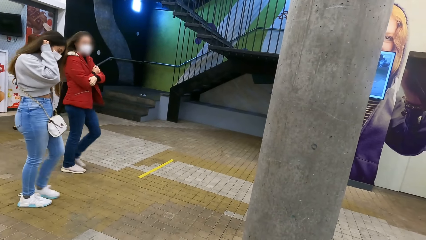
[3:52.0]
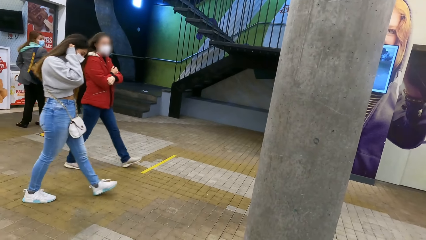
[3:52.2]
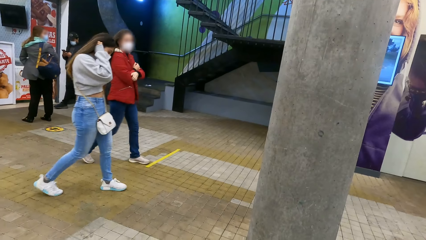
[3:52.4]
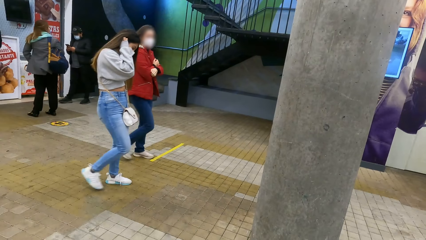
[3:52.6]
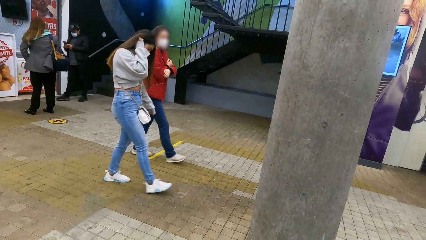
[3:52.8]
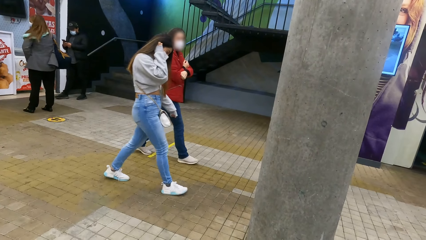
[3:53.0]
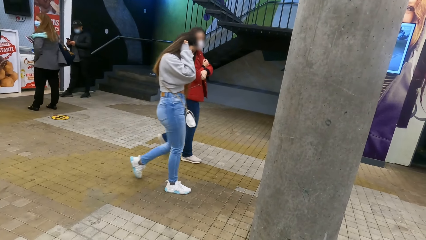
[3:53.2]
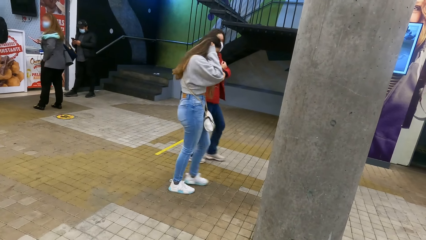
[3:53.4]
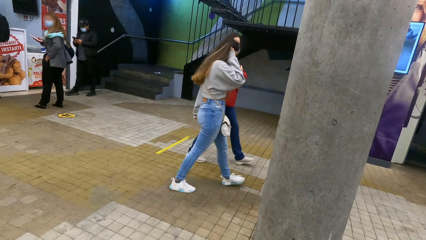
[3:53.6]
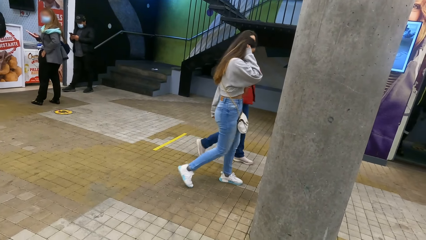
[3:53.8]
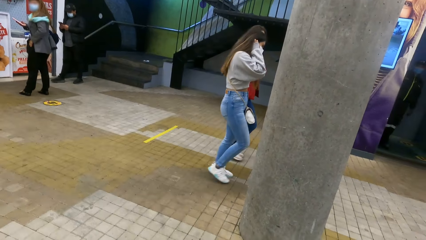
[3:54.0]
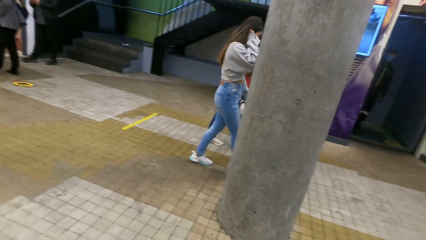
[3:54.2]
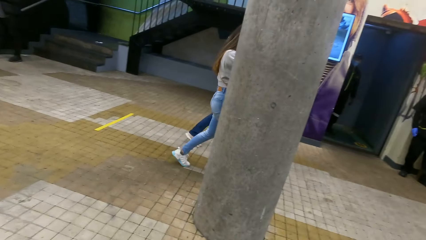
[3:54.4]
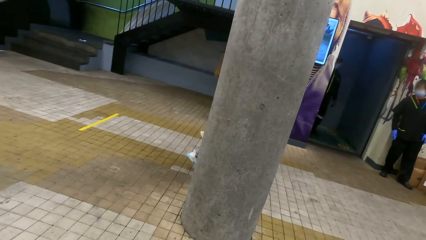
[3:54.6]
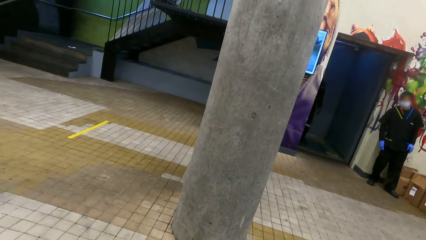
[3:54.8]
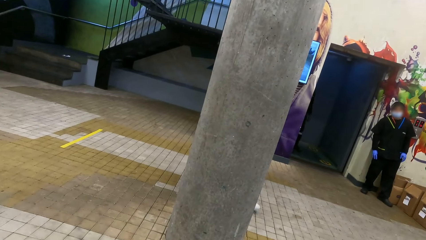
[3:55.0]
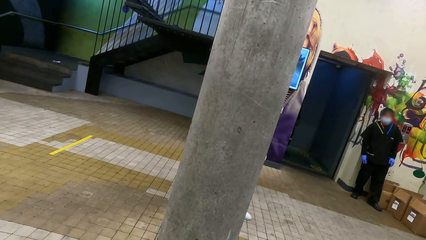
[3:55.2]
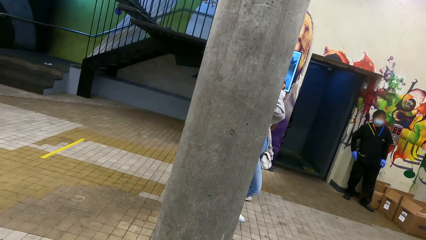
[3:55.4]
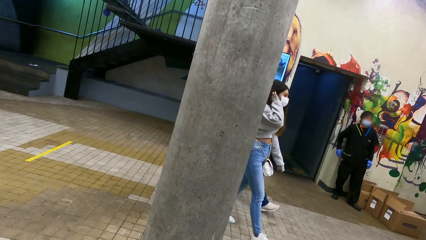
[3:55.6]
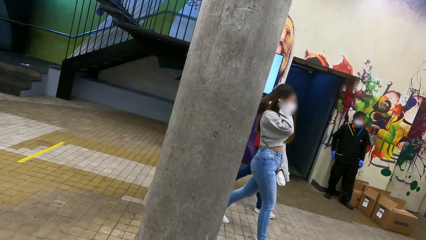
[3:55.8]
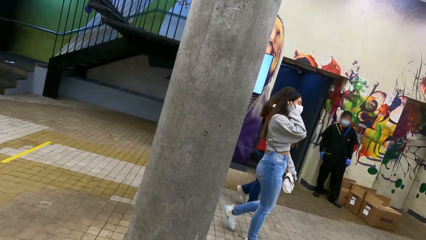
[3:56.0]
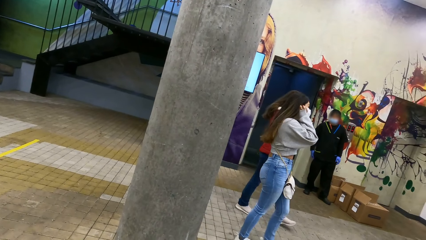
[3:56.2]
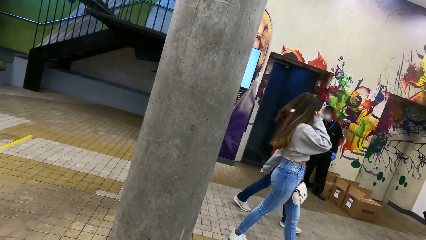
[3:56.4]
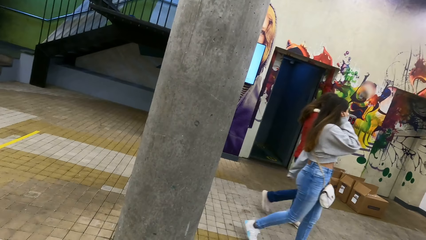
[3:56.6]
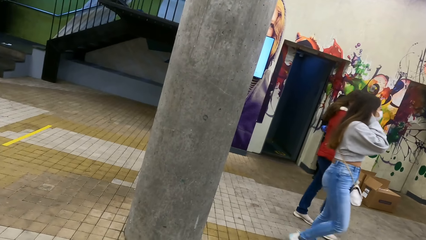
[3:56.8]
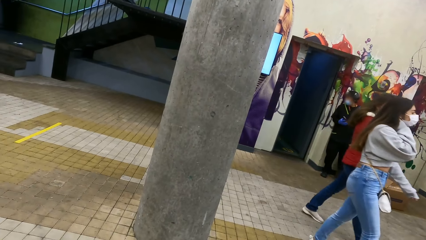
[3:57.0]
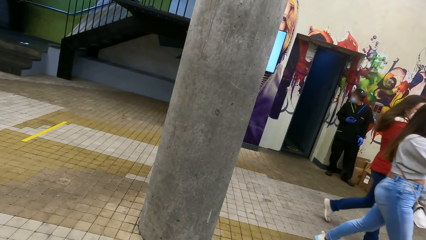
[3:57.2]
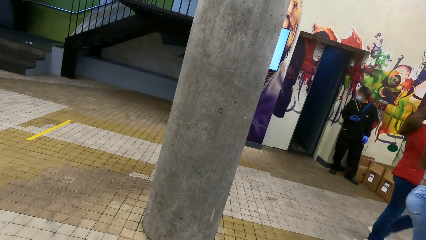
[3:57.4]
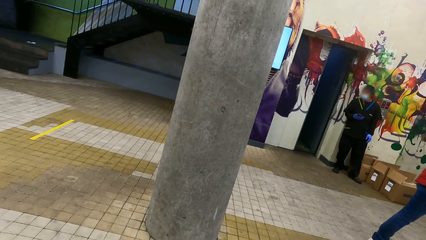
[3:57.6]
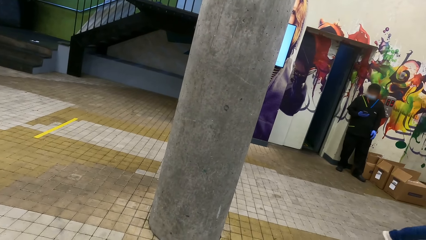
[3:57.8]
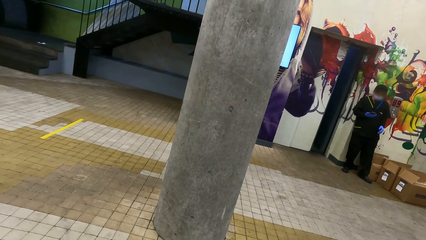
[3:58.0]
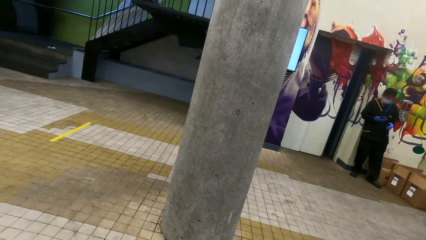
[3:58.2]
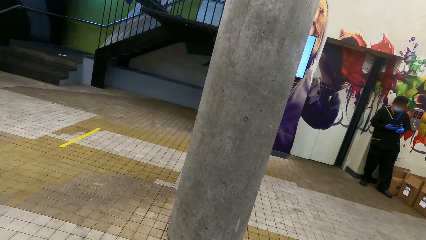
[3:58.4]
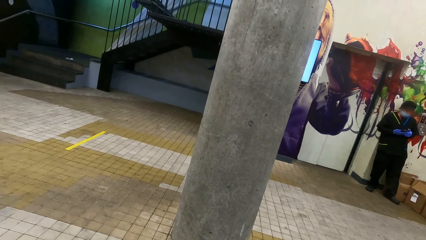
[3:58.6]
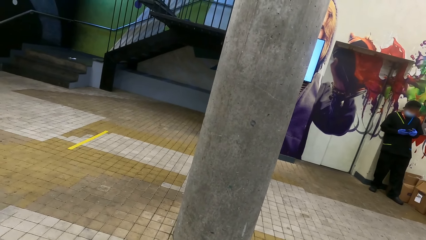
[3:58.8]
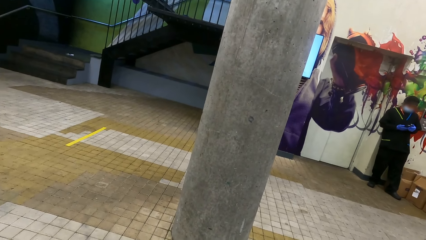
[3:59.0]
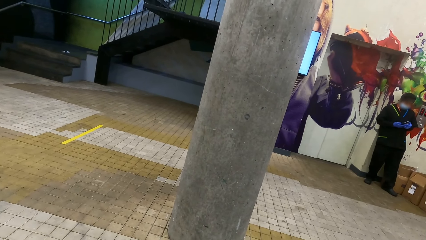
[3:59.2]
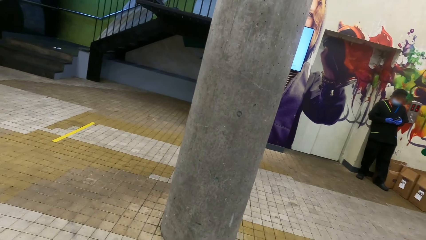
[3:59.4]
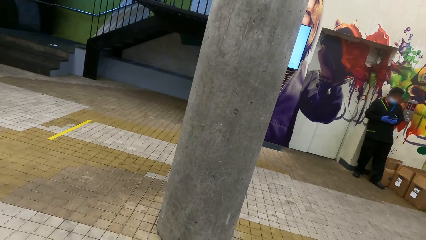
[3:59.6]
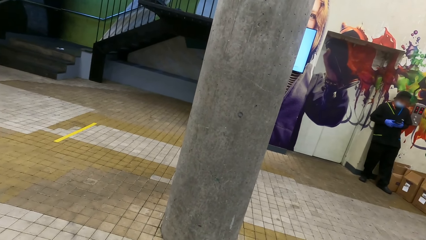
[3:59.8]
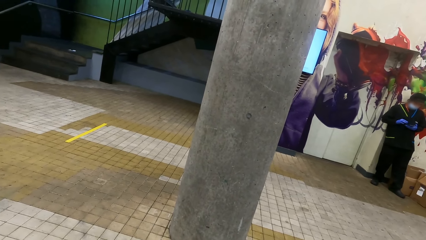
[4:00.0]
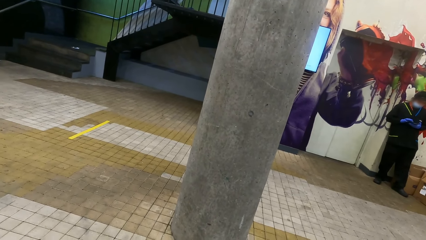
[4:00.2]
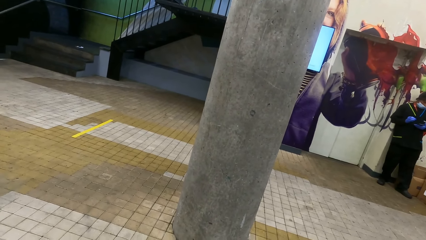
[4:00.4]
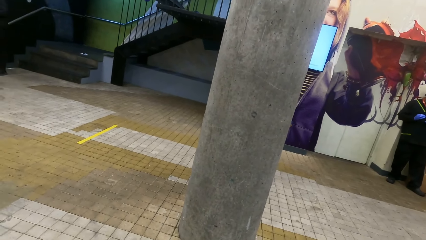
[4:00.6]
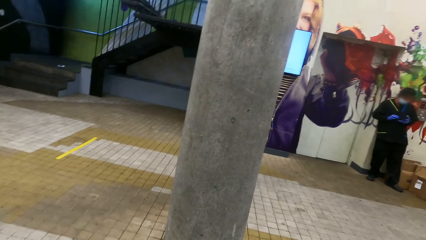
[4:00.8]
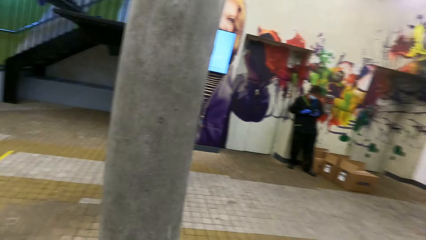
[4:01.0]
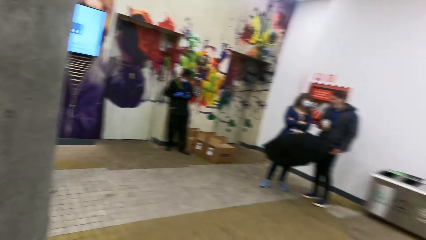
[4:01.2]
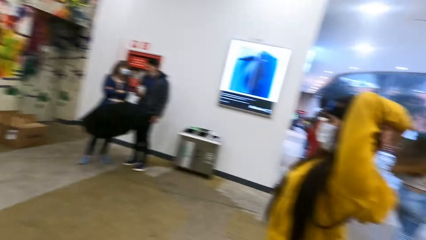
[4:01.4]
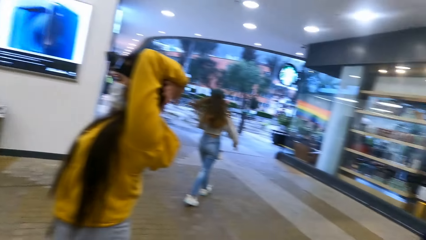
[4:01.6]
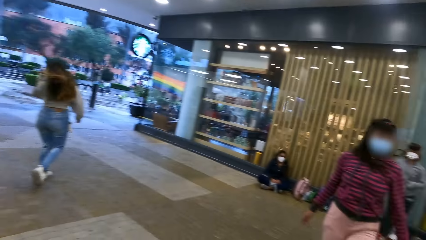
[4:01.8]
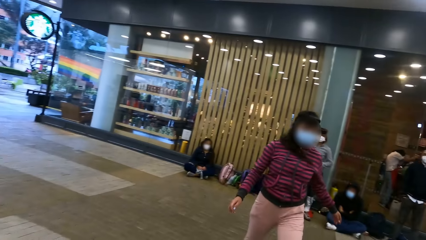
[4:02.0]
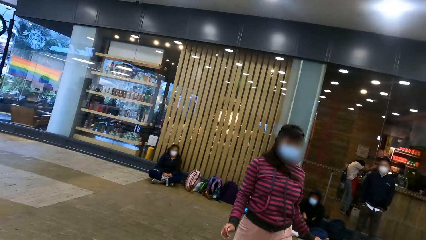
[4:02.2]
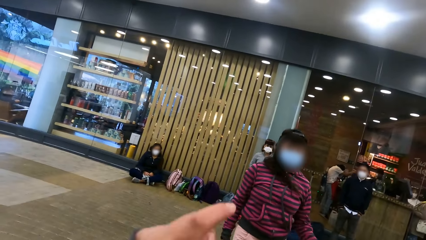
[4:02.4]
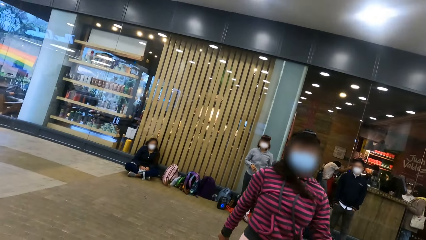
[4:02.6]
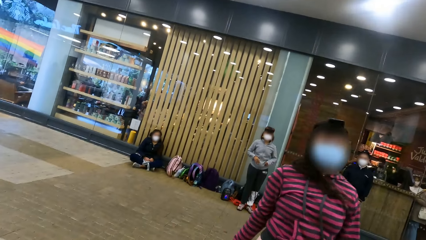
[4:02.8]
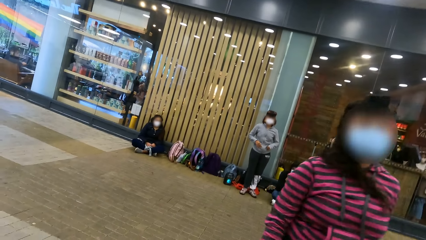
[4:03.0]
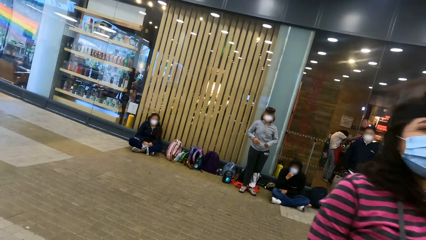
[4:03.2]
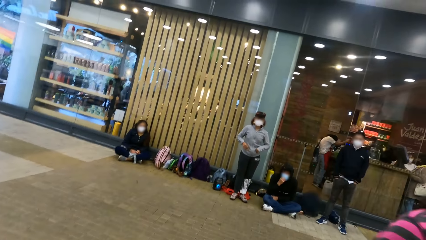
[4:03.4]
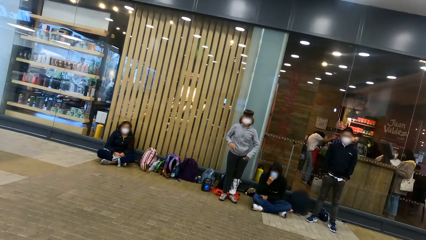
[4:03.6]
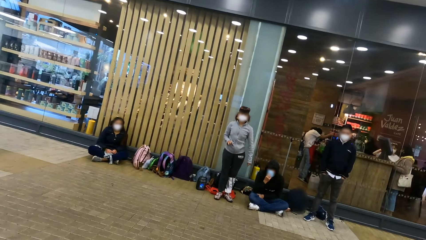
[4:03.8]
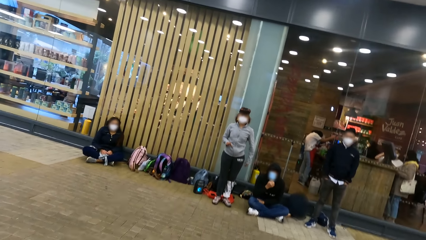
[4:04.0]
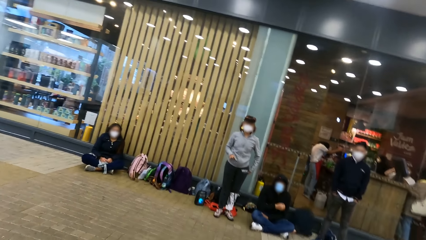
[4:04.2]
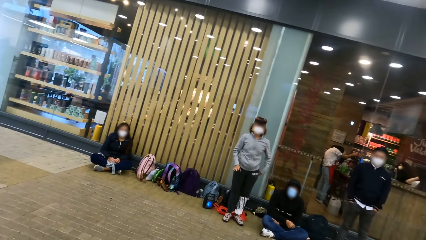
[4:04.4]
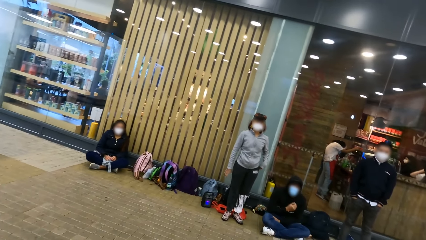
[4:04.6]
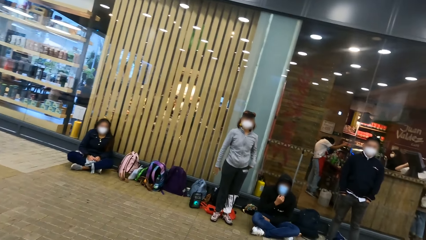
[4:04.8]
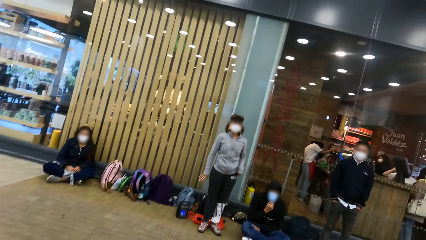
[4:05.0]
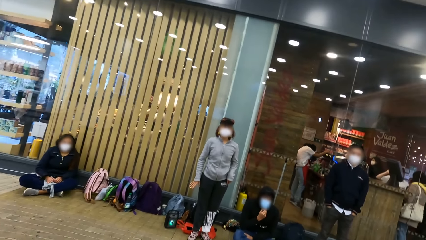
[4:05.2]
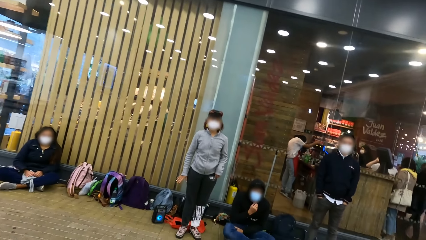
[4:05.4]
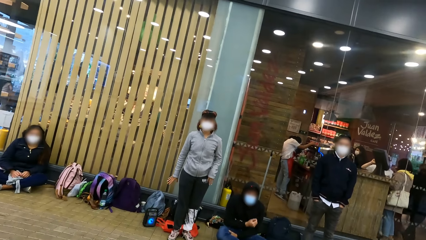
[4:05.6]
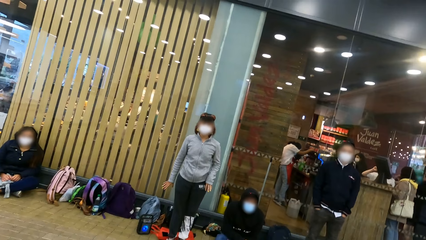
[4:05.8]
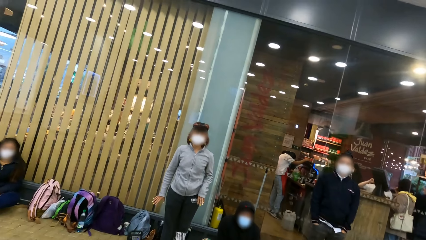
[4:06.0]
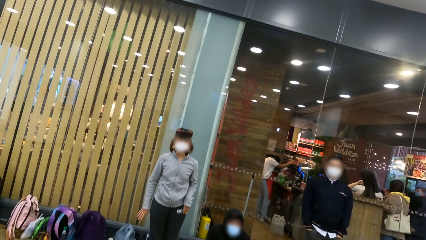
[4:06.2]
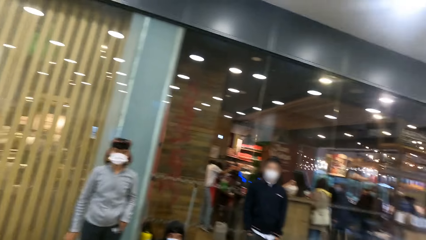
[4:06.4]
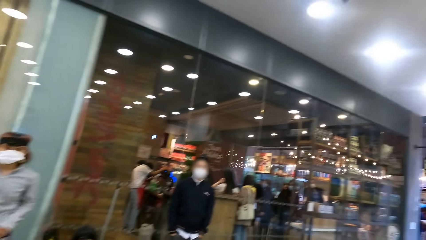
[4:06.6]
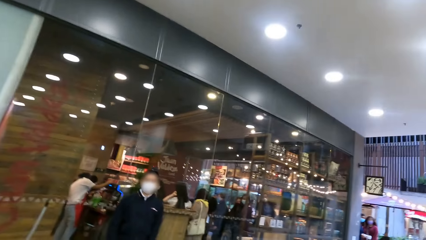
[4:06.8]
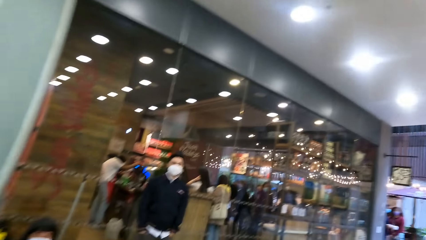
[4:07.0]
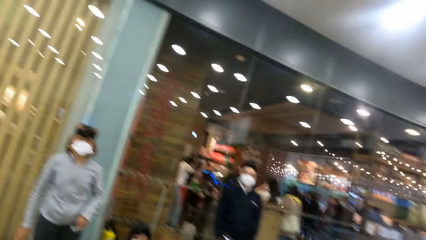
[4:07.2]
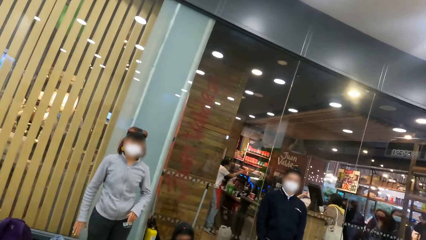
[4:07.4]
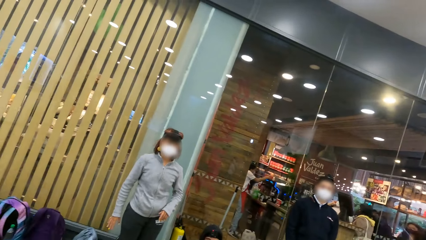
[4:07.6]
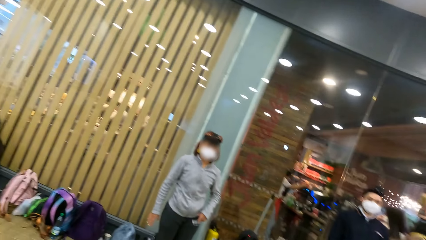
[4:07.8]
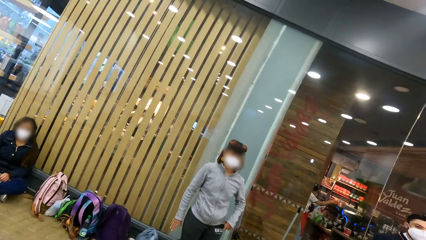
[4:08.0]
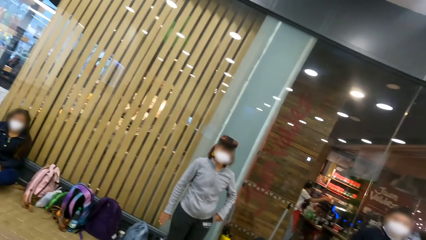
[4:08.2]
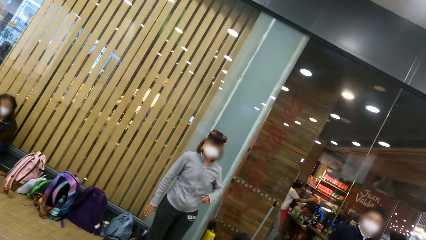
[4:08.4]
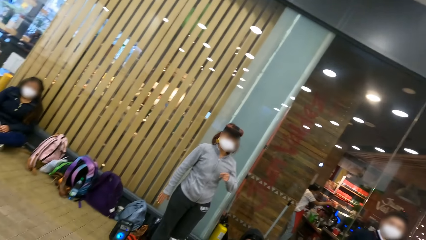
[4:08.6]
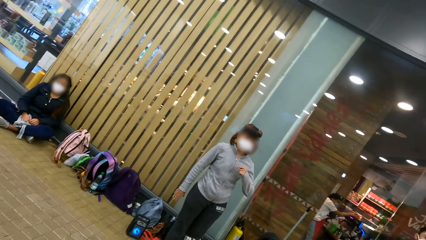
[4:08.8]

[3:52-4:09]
The camera wearer looks around. A person moves around.
